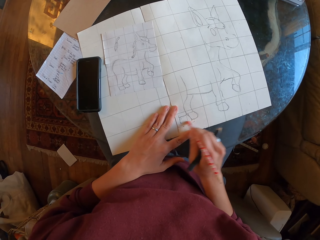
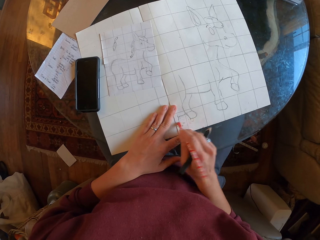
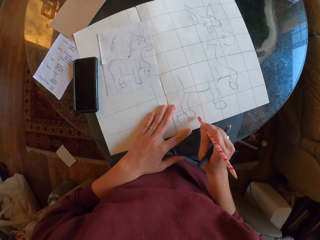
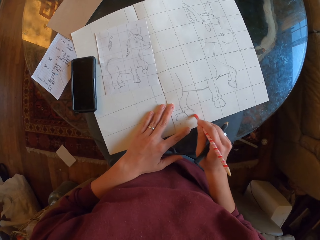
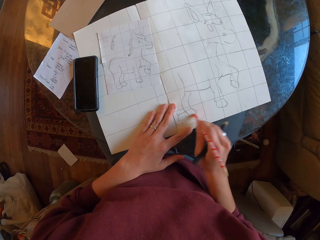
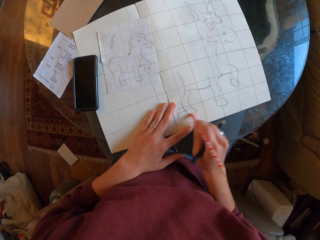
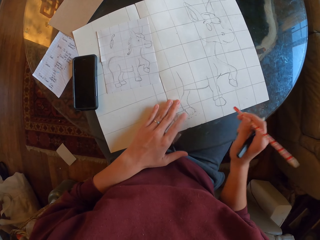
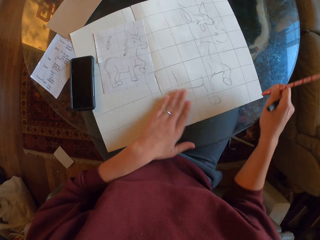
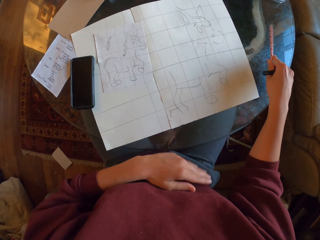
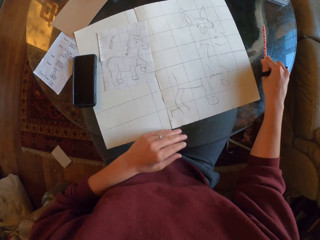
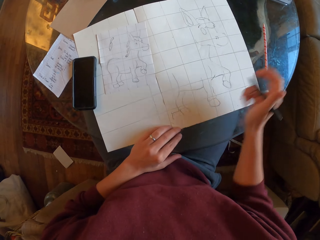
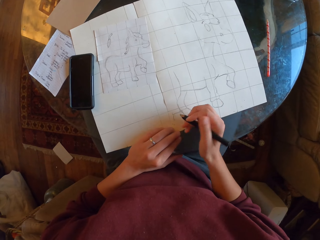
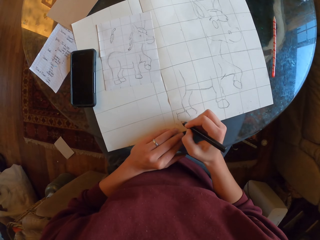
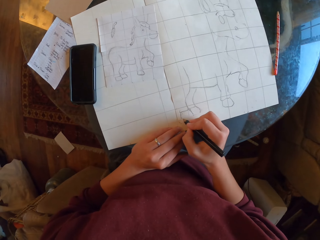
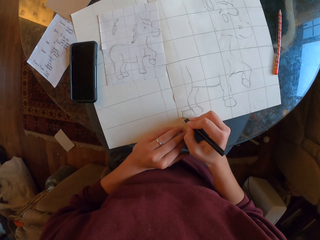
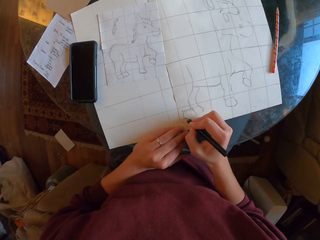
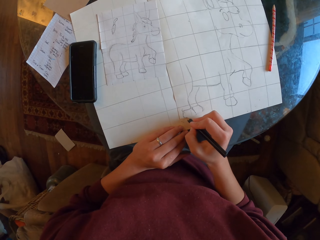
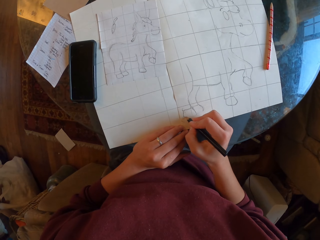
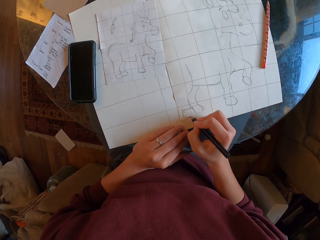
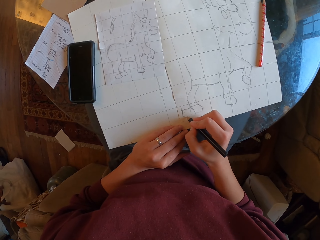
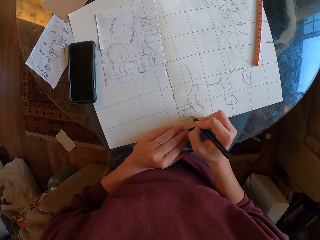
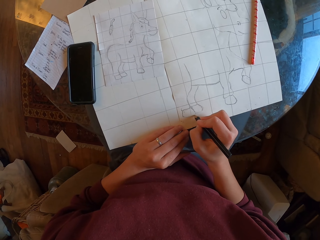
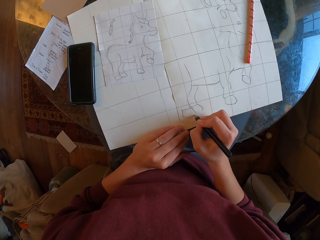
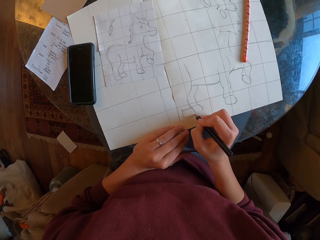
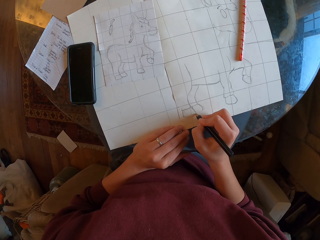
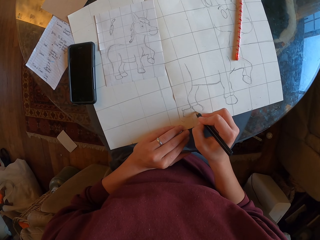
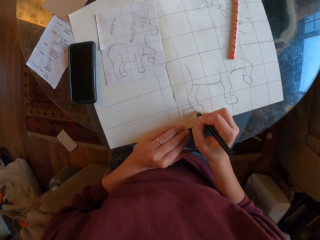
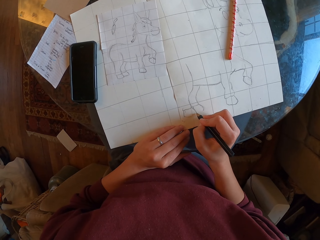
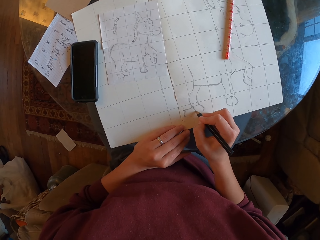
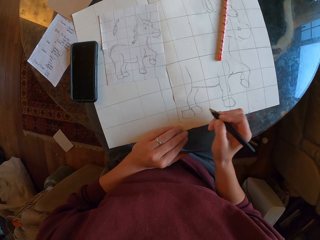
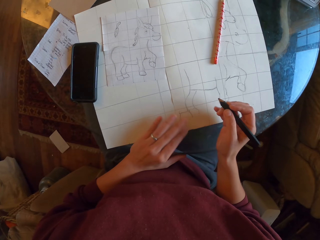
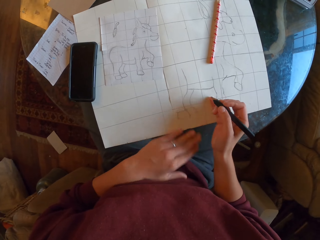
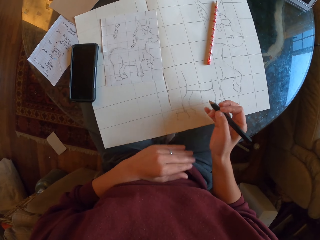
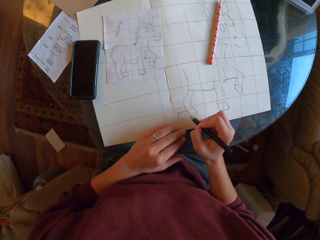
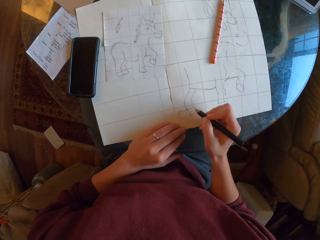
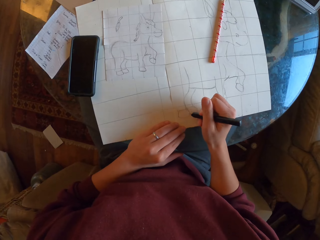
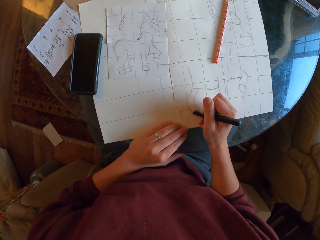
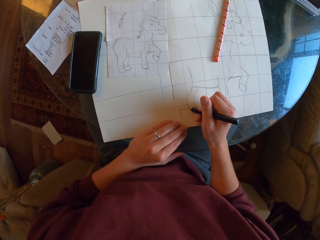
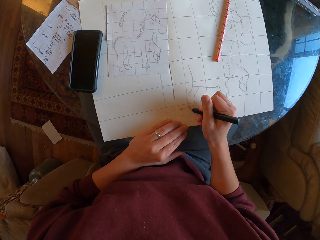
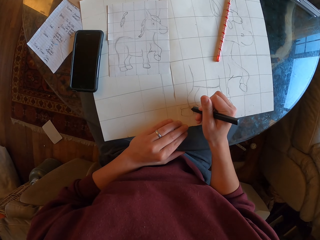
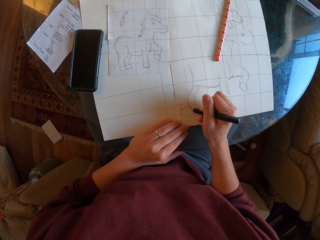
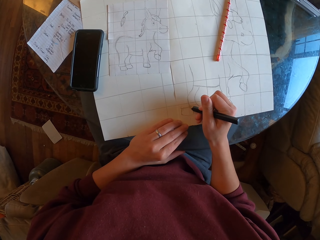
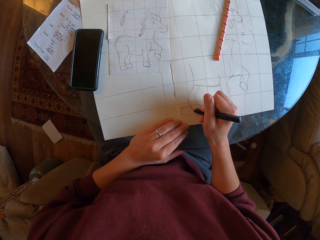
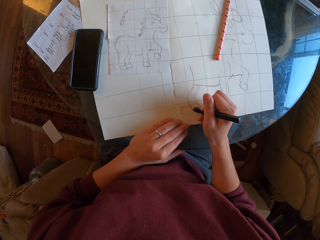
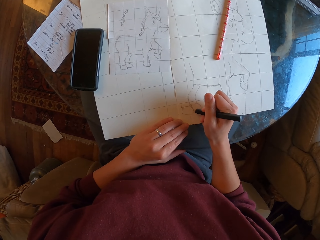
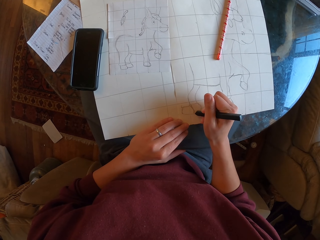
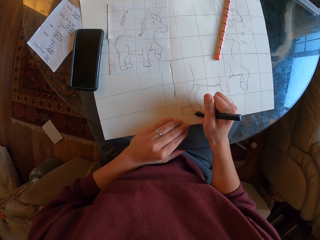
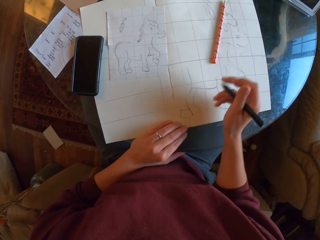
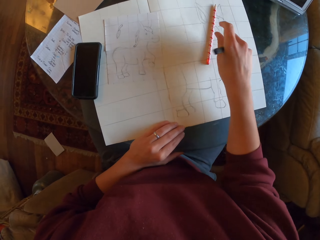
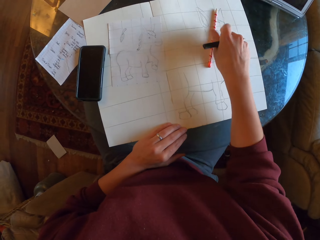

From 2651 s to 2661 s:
The camera wearer wipes the drawing paper with hand. They place the pencil on the table. They draw on the drawing paper. They wipe the drawing paper with hand. They draw on the drawing paper.

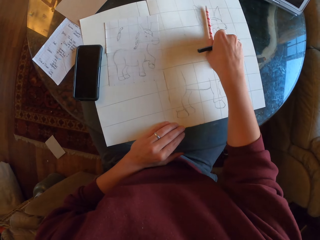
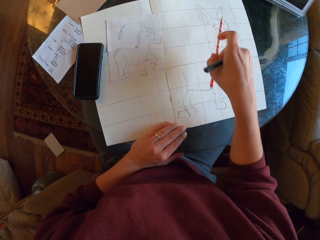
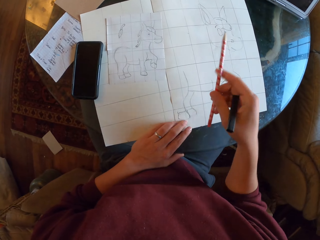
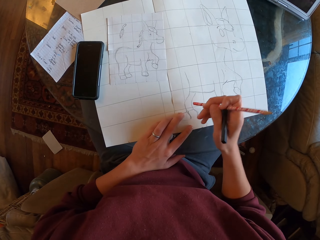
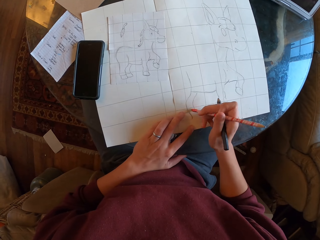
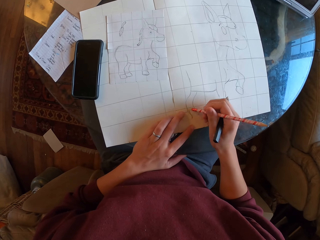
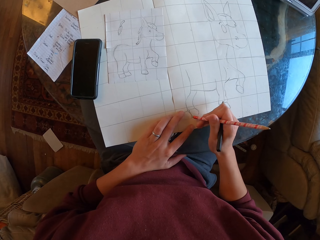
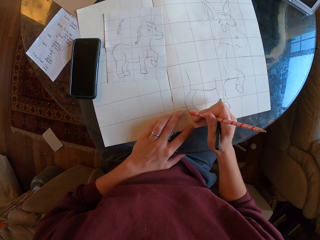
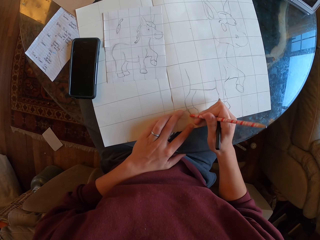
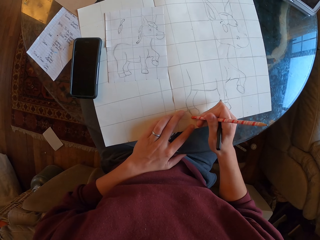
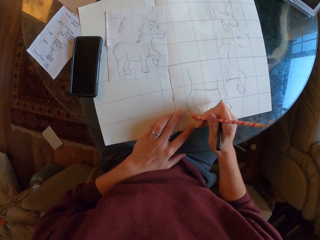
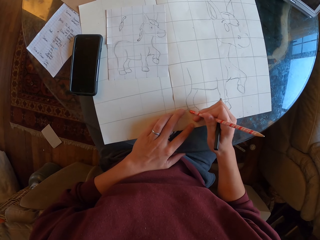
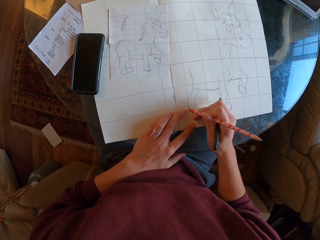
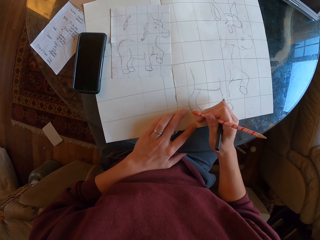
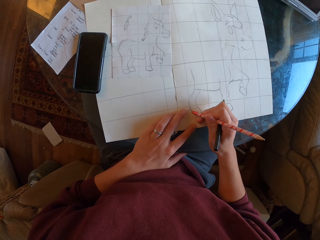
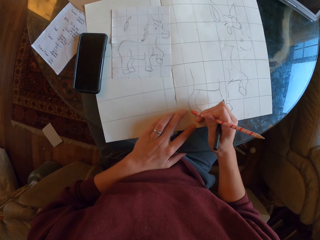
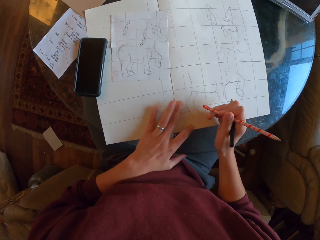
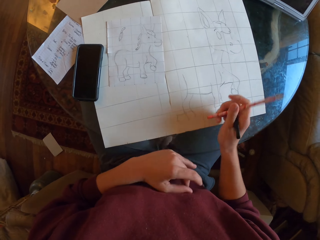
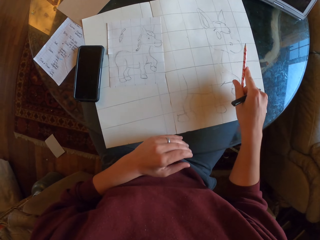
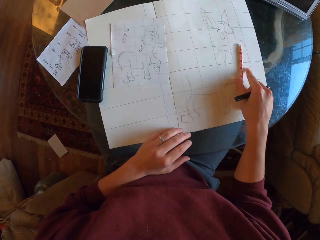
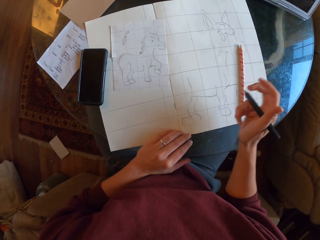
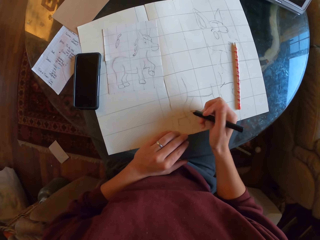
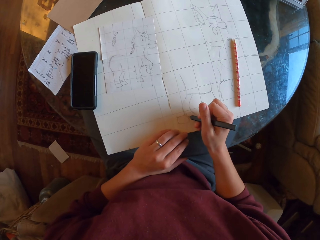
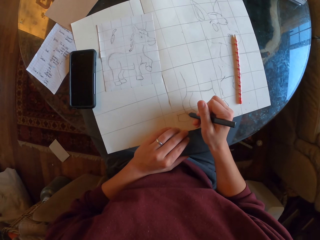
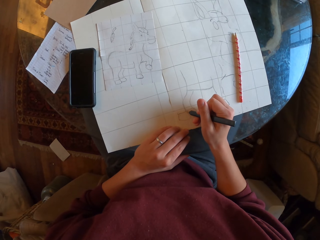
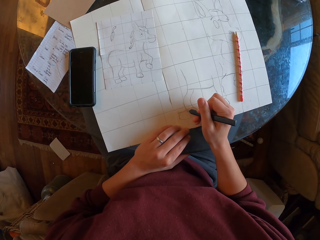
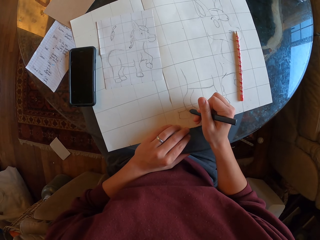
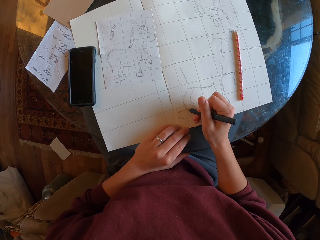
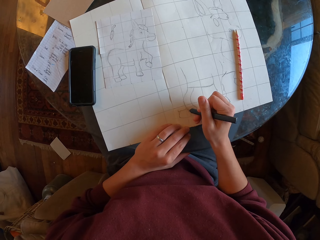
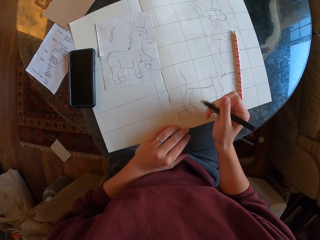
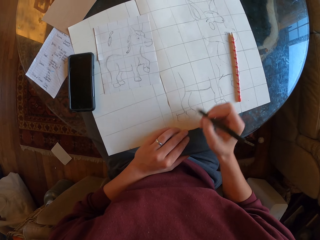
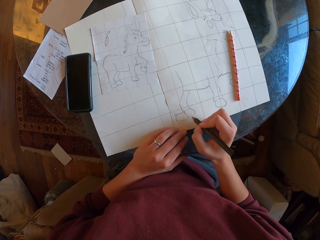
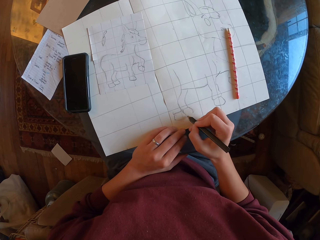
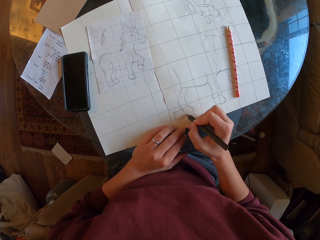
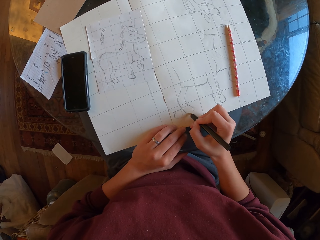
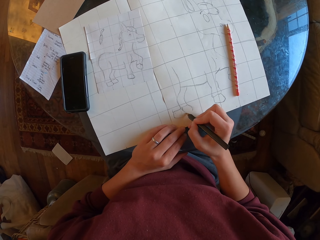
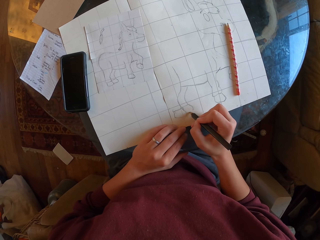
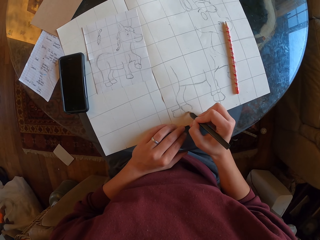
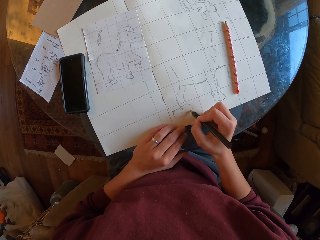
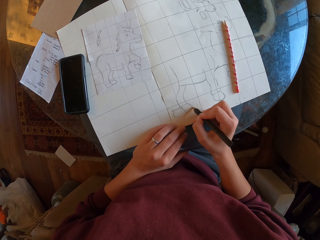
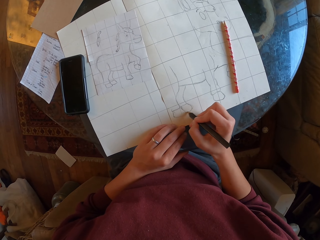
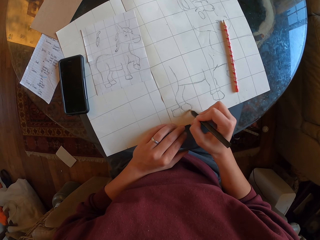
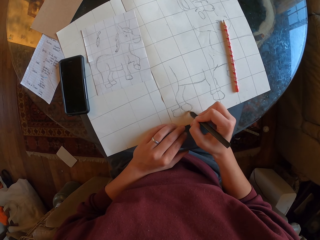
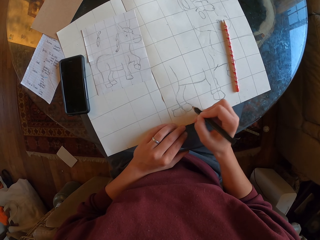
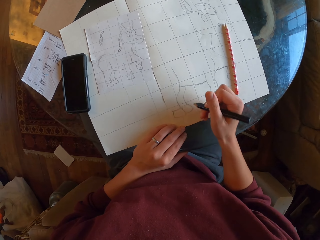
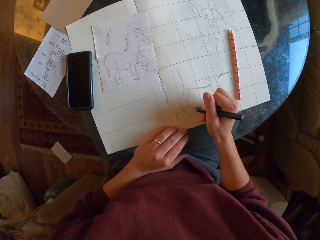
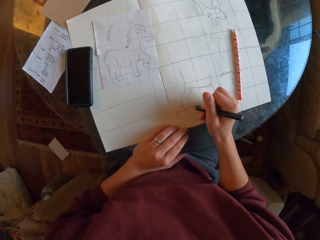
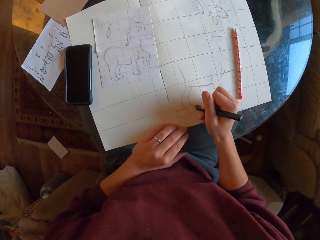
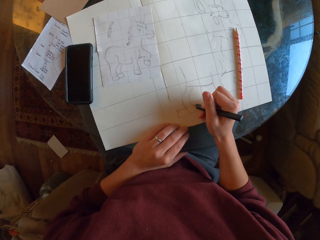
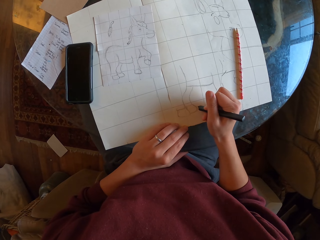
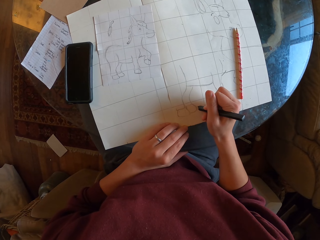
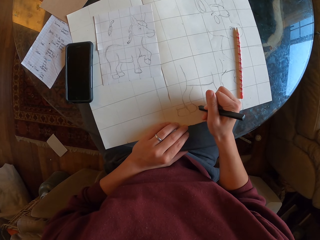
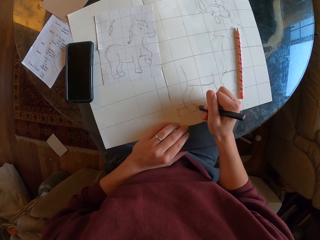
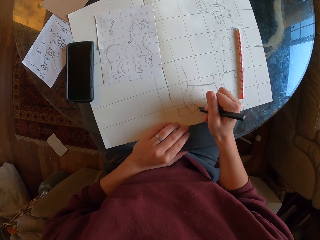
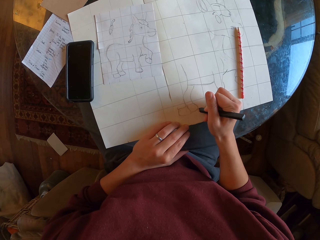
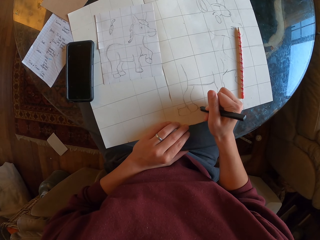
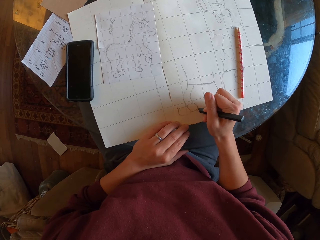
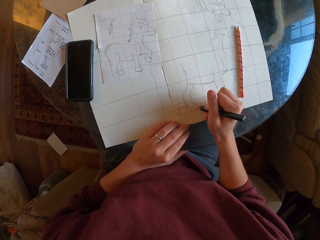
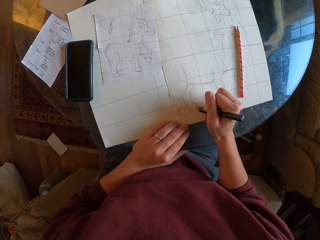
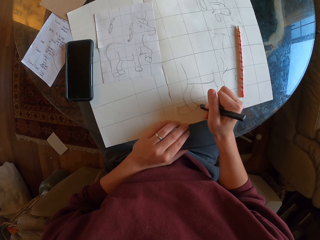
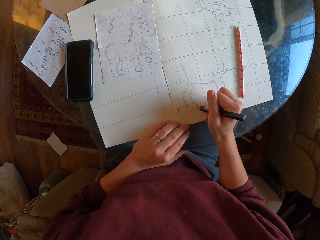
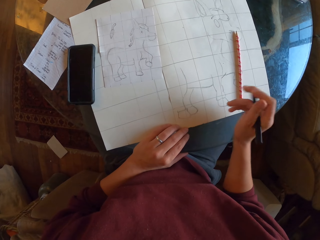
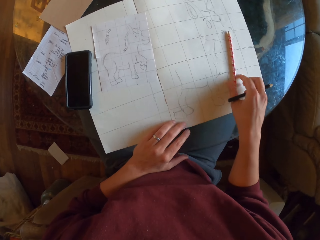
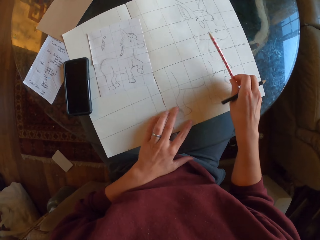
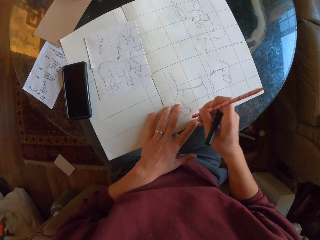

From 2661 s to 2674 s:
The camera wearer picks a pencil on the table. They erase the drawing with a rubber. They wipe the drawing paper with hand. They place the pencil on the drawing paper. They draw on the drawing paper.
